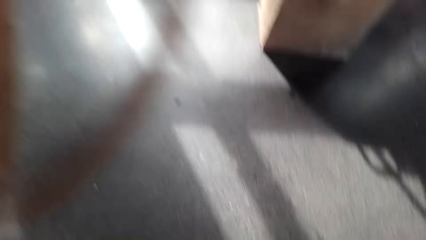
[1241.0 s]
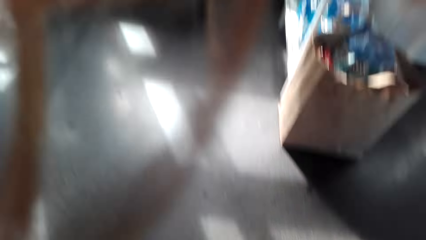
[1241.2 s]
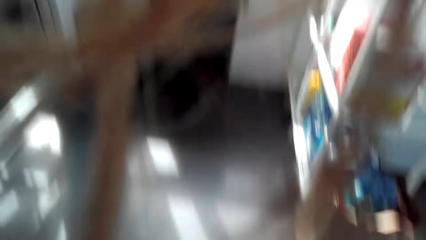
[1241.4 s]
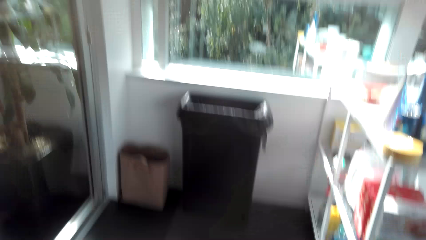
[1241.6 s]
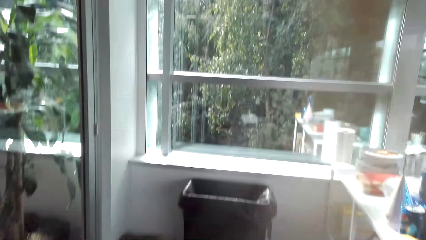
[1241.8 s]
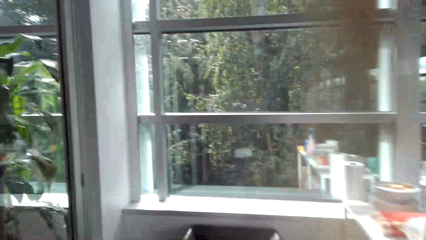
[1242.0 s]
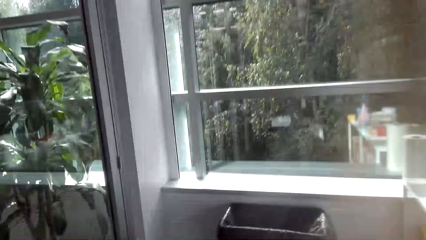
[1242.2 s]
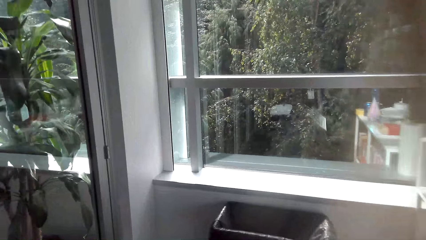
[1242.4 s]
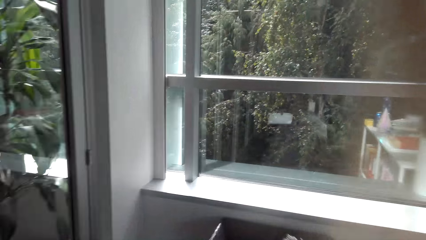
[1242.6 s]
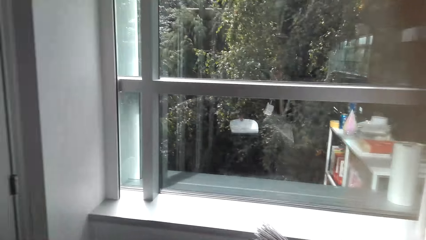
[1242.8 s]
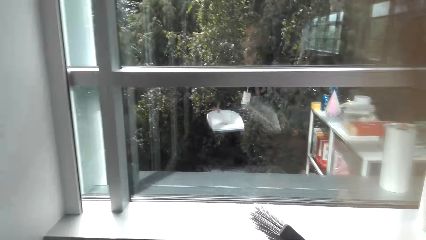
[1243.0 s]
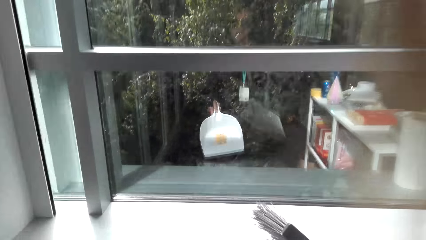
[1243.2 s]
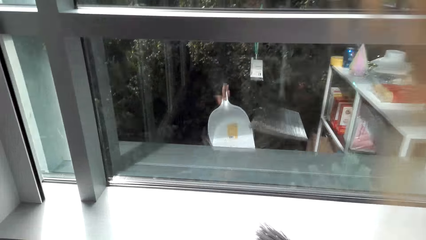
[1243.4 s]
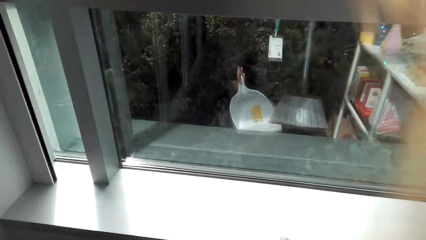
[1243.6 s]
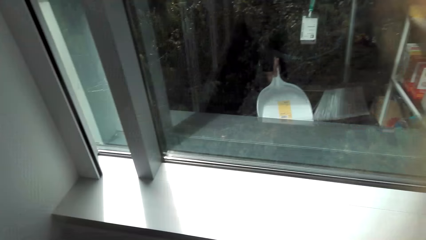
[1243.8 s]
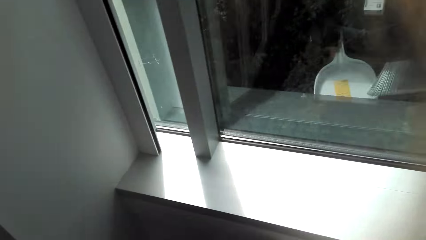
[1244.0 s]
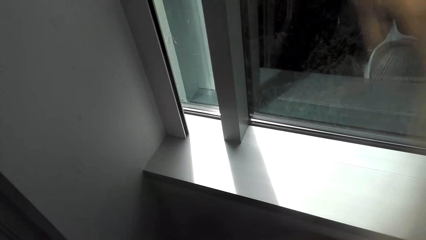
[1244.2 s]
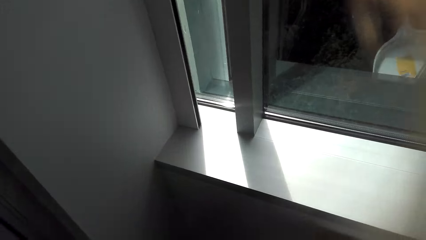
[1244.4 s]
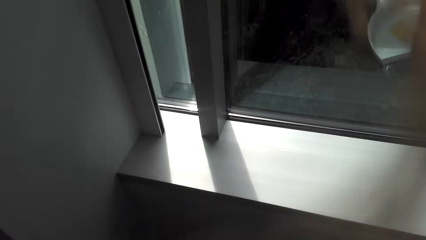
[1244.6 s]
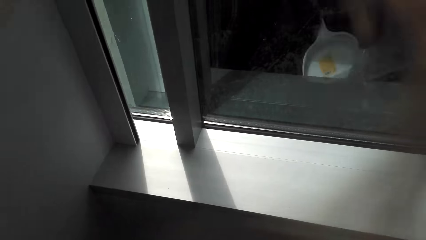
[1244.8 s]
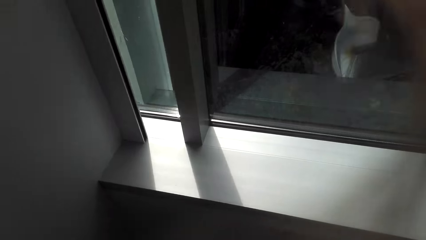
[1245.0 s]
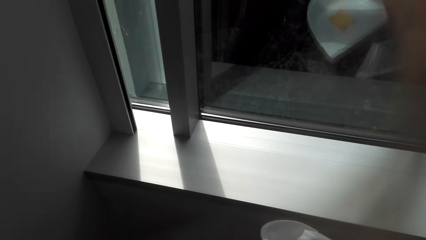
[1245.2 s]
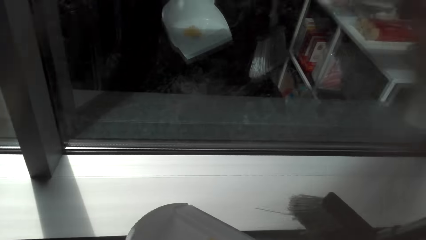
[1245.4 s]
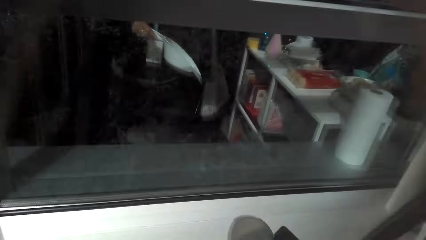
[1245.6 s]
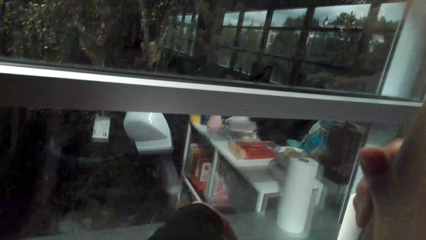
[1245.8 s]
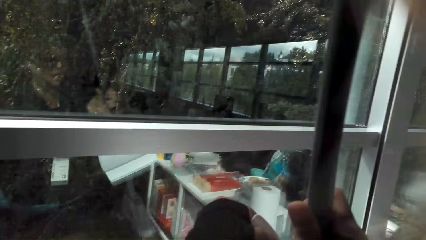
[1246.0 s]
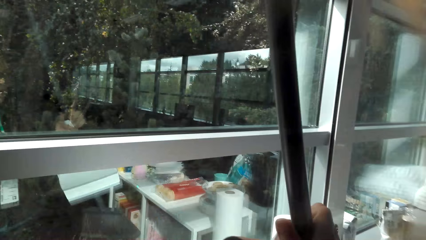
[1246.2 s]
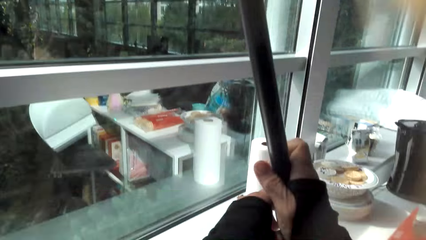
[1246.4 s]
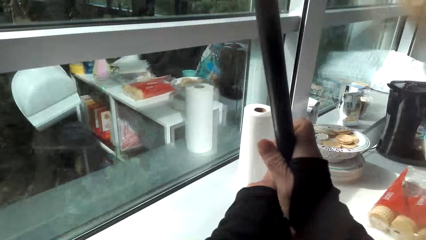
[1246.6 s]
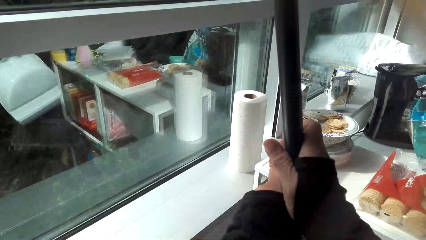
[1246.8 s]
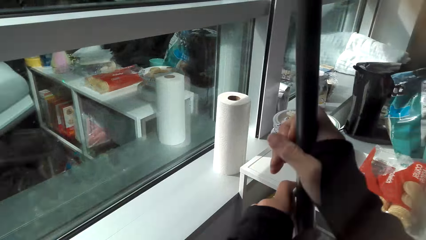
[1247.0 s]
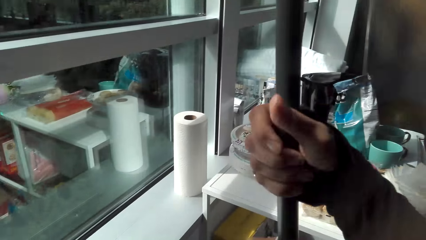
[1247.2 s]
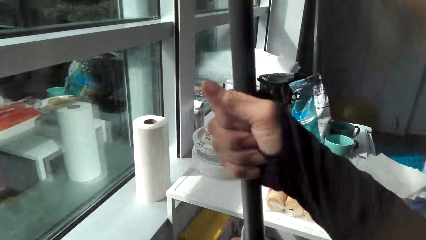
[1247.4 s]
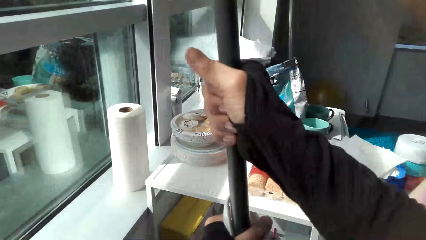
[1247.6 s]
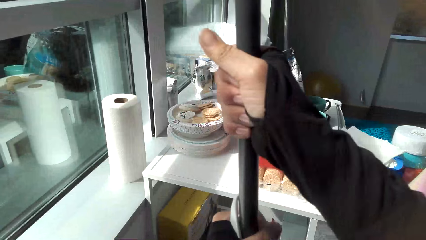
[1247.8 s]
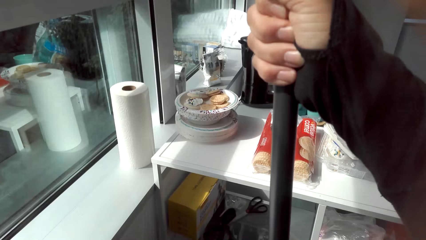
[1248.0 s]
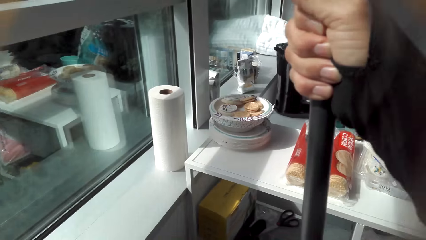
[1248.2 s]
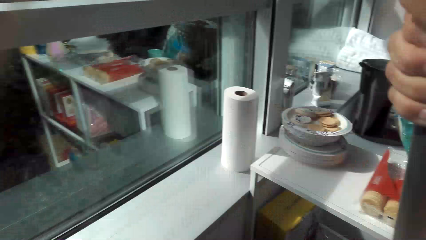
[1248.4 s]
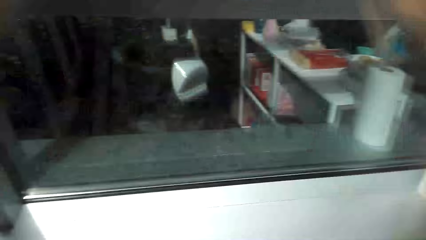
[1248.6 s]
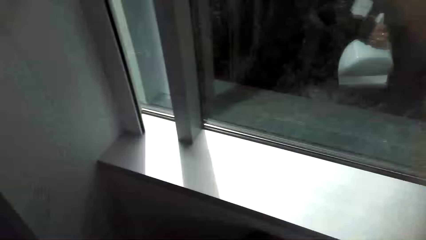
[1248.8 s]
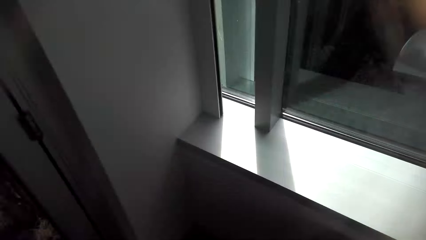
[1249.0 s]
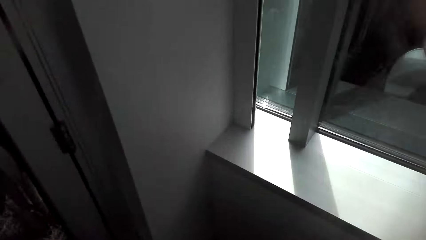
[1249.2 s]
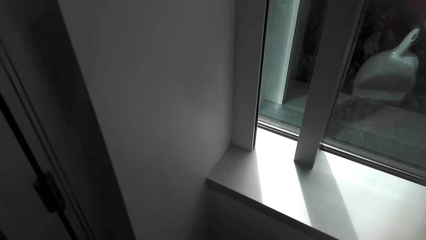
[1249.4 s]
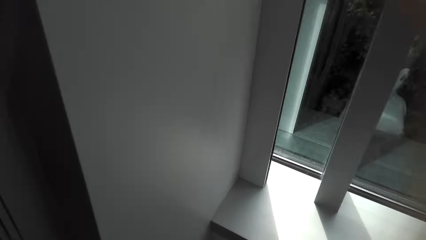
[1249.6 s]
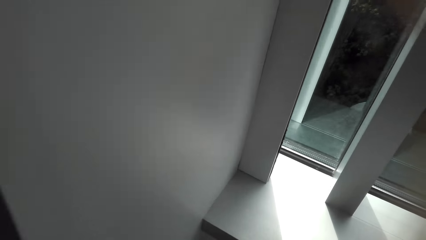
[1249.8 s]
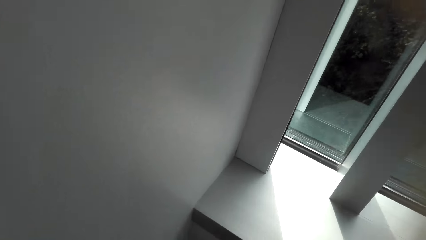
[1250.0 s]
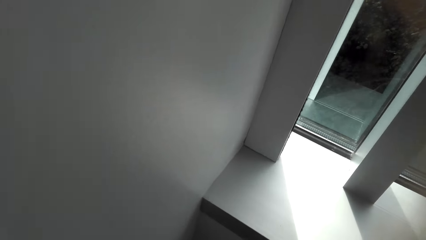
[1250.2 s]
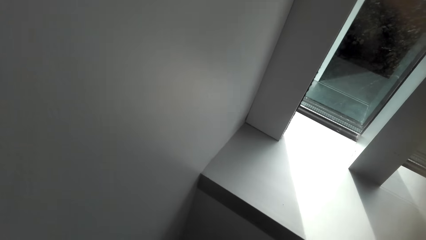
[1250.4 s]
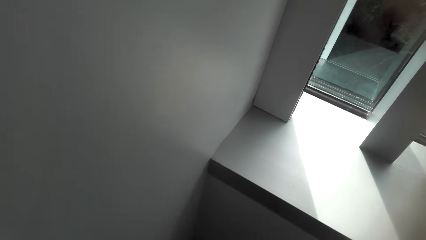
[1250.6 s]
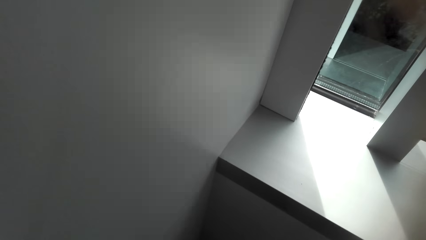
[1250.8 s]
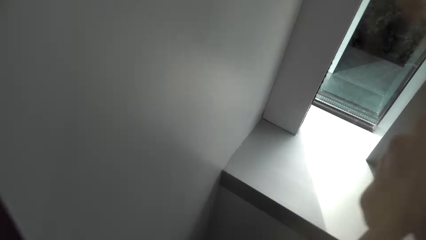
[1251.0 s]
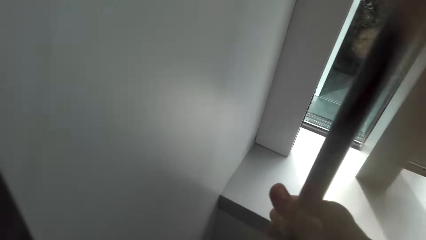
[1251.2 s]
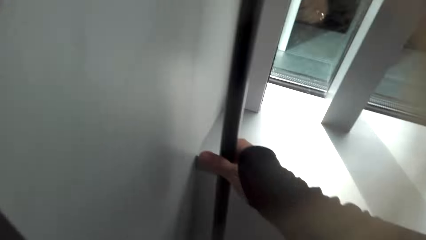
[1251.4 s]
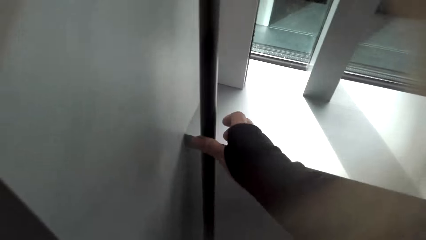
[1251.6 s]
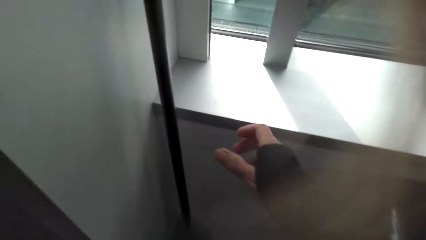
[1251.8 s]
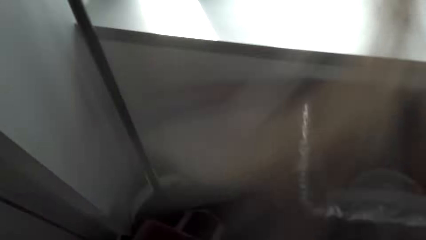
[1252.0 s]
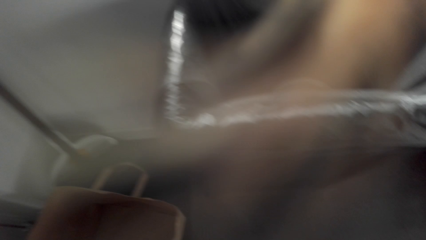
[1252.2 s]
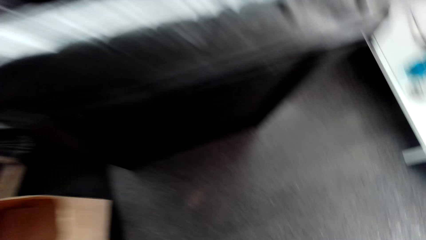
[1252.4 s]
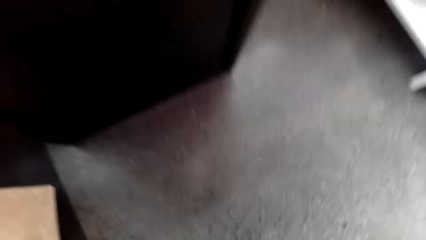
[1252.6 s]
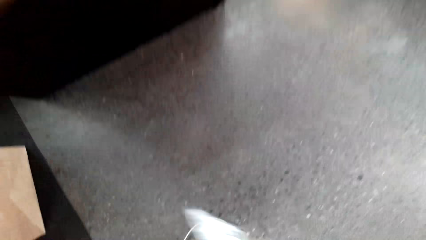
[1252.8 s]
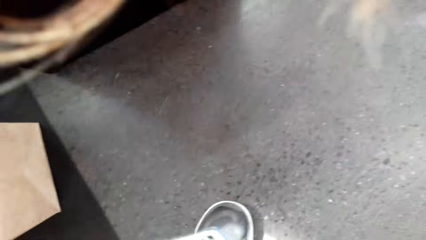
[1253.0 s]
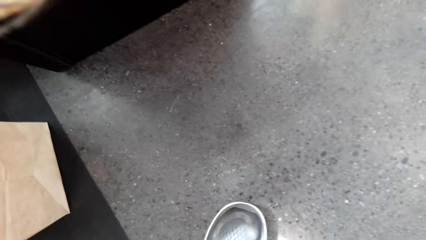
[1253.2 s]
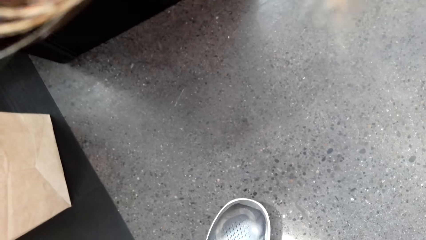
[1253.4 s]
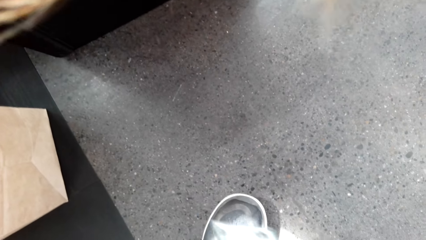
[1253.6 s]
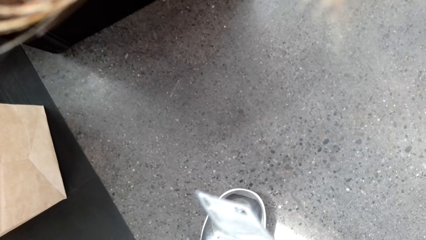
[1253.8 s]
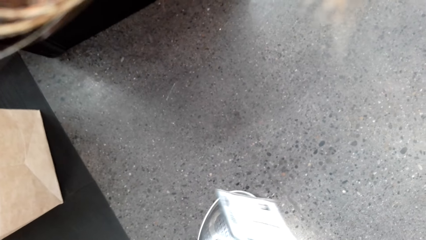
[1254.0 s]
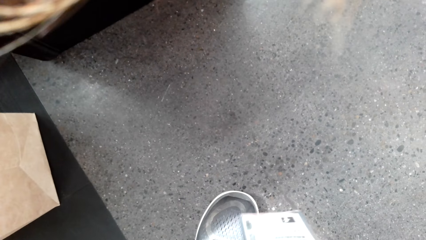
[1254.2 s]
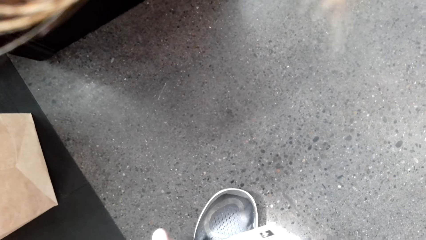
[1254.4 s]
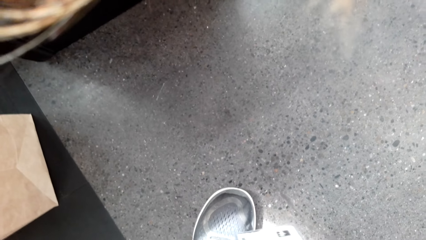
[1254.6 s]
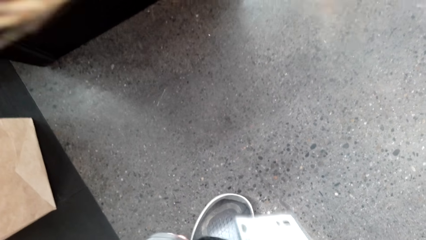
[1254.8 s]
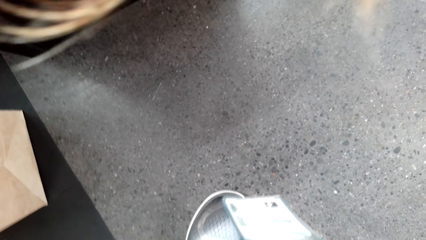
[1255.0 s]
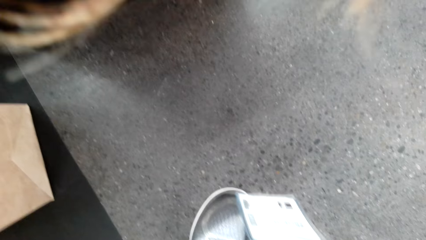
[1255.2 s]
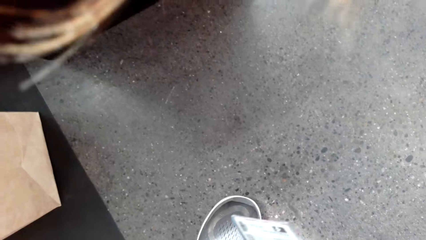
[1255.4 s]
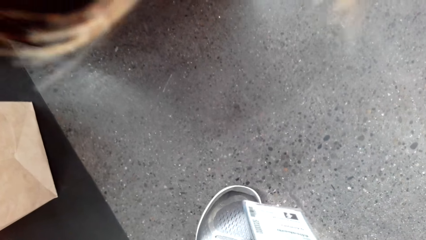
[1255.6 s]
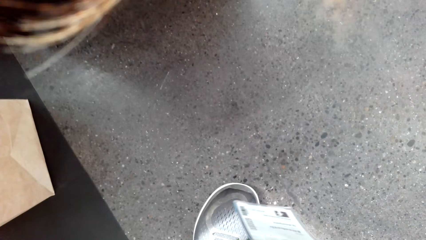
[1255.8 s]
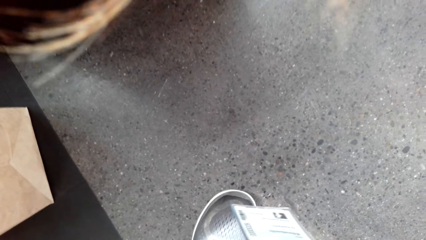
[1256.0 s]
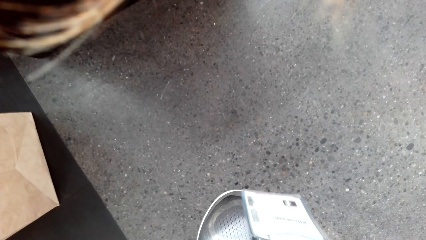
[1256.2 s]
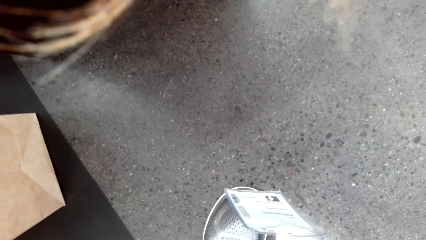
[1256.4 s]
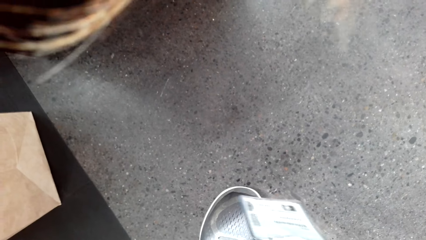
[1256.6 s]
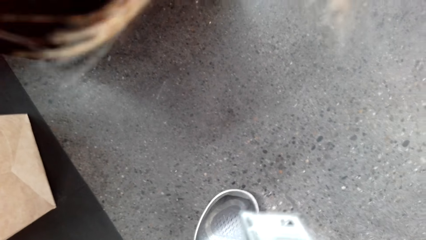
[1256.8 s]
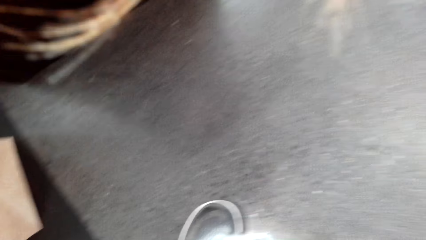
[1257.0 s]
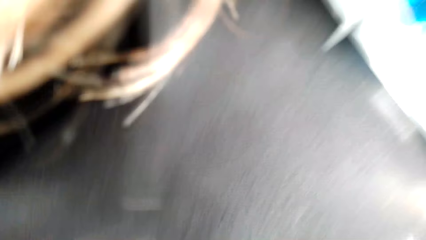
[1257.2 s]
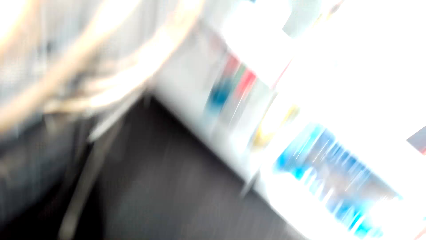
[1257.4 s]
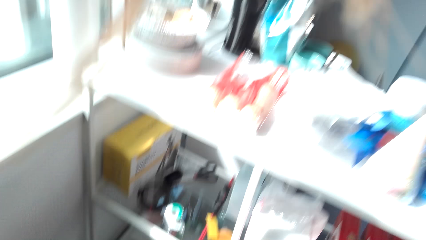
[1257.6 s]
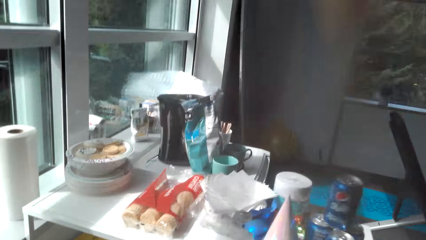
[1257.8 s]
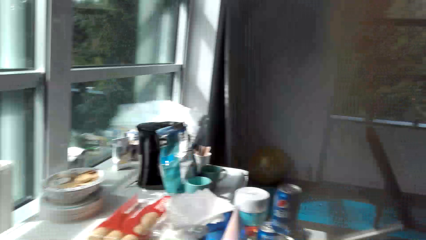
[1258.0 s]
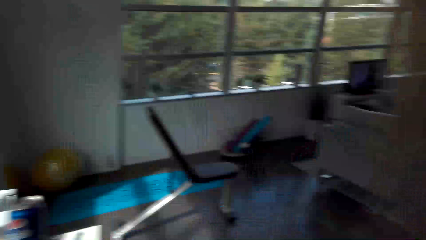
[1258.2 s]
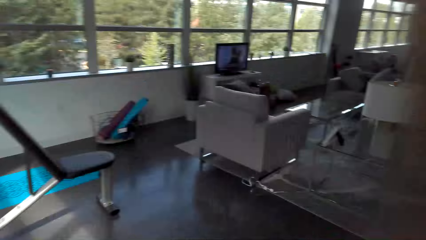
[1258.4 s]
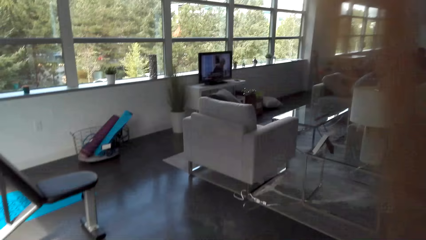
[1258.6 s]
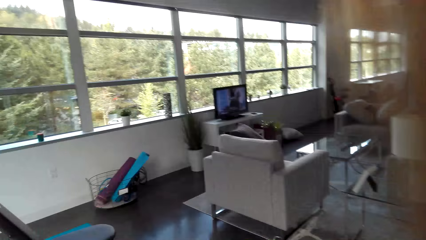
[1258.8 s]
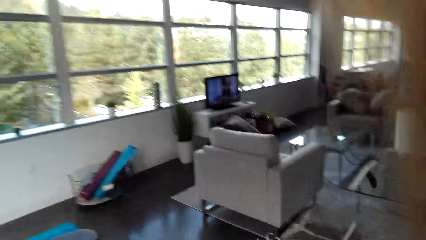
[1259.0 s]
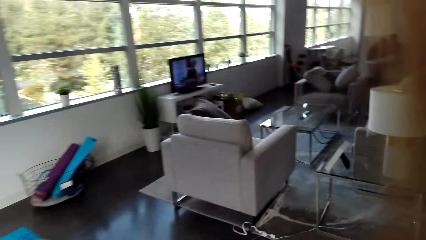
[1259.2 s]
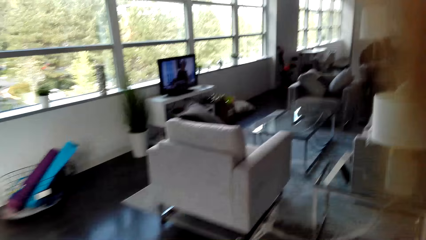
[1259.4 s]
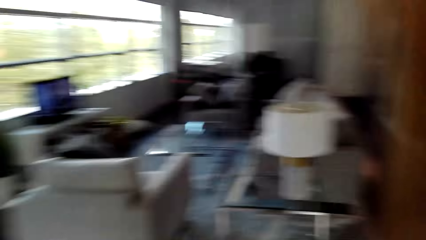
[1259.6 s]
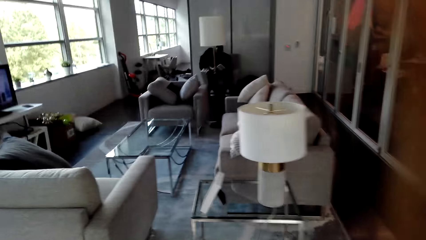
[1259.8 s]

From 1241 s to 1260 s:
The camera wearer pours dirt into the bin. They put the dust pan onto the broom. They put the broom against the wall. They bend down. They walk in the house.
